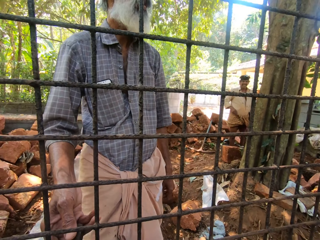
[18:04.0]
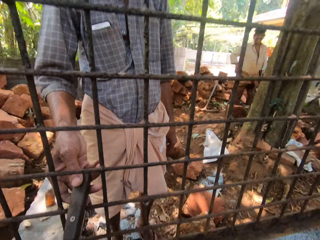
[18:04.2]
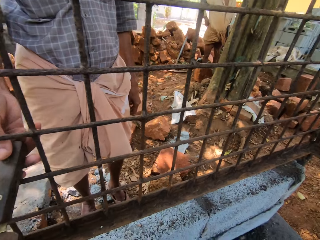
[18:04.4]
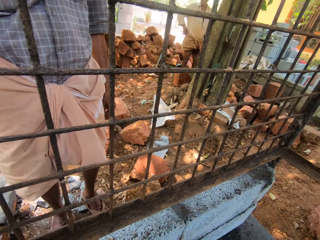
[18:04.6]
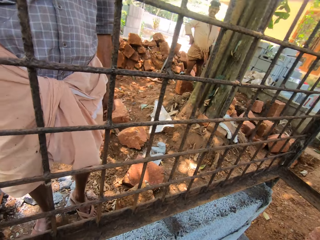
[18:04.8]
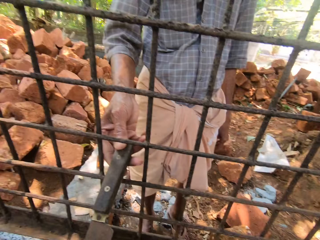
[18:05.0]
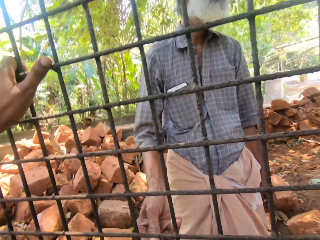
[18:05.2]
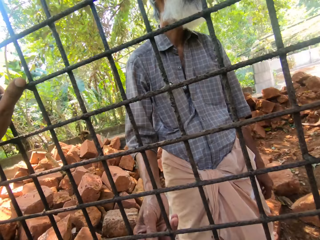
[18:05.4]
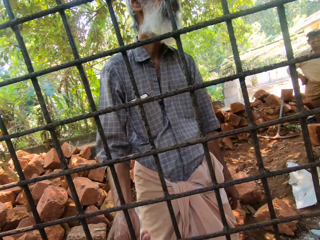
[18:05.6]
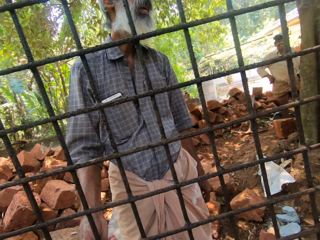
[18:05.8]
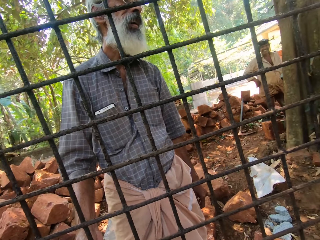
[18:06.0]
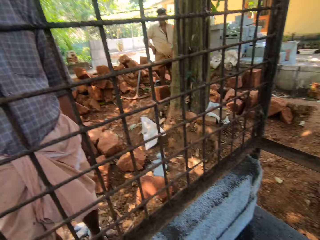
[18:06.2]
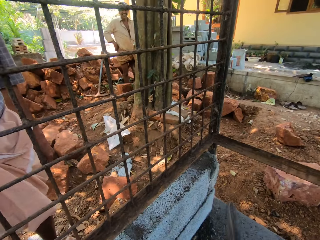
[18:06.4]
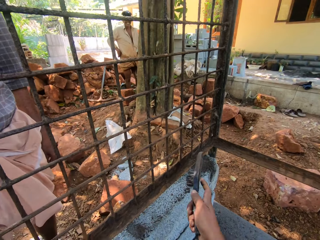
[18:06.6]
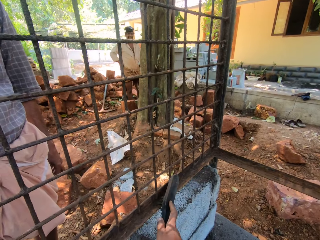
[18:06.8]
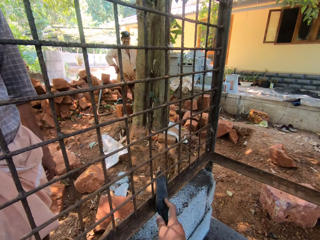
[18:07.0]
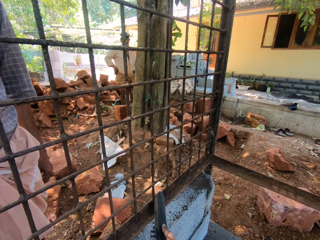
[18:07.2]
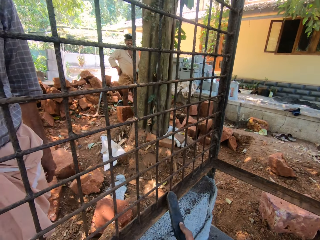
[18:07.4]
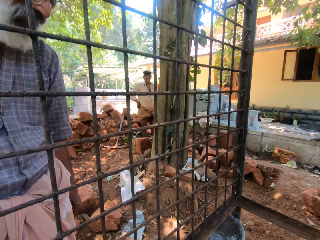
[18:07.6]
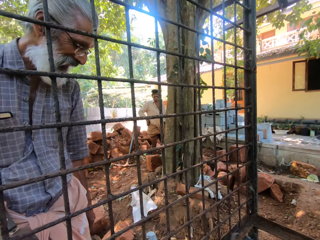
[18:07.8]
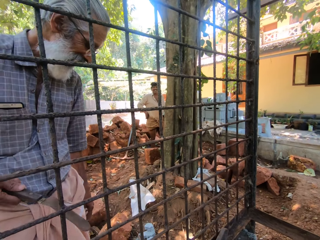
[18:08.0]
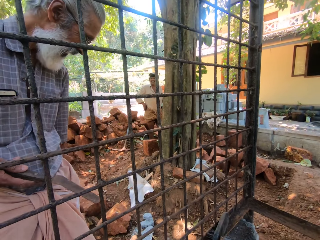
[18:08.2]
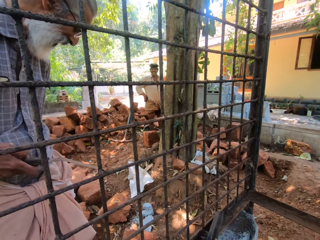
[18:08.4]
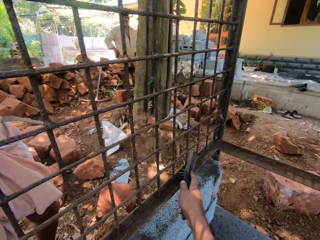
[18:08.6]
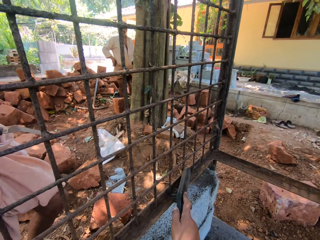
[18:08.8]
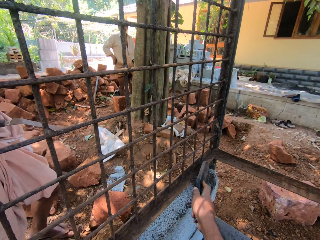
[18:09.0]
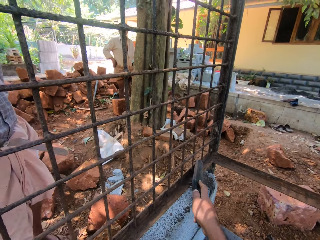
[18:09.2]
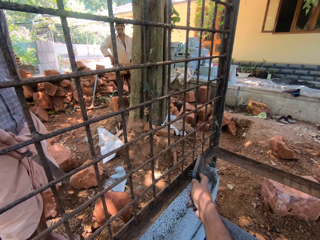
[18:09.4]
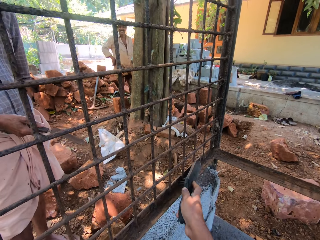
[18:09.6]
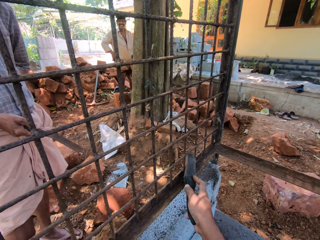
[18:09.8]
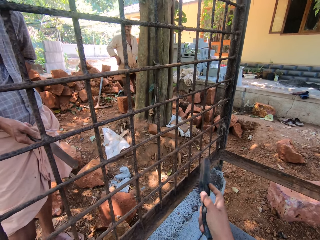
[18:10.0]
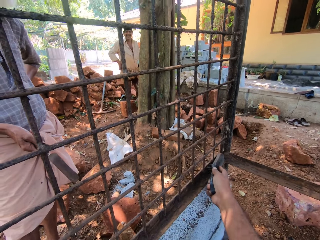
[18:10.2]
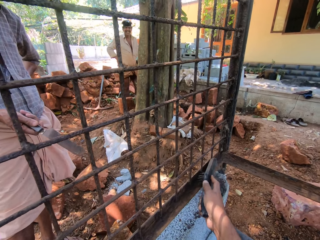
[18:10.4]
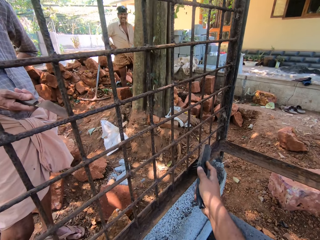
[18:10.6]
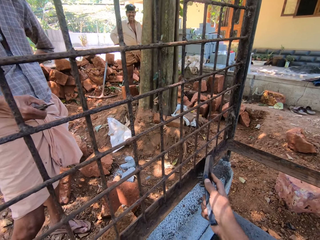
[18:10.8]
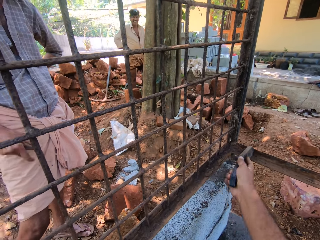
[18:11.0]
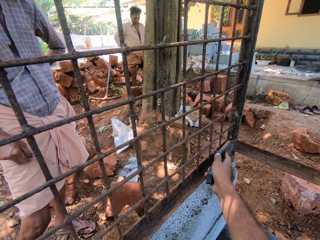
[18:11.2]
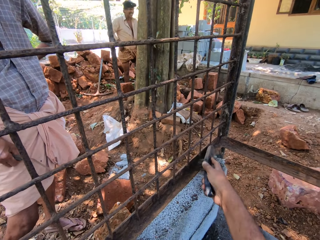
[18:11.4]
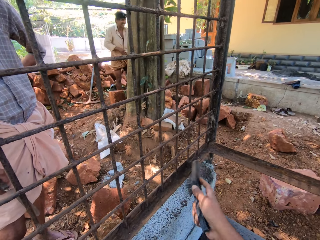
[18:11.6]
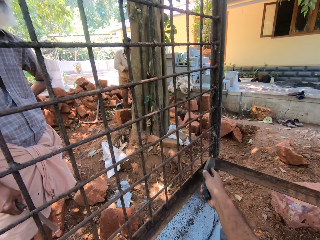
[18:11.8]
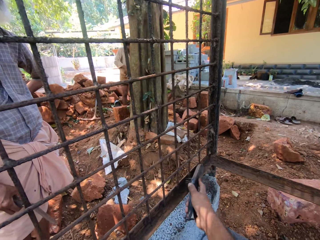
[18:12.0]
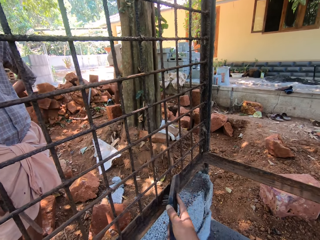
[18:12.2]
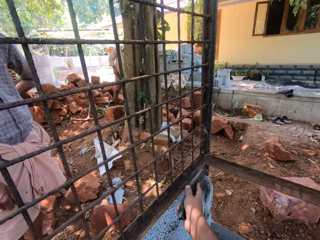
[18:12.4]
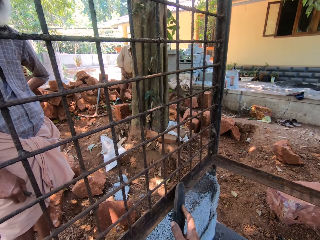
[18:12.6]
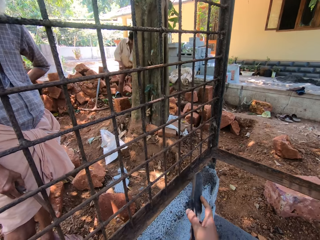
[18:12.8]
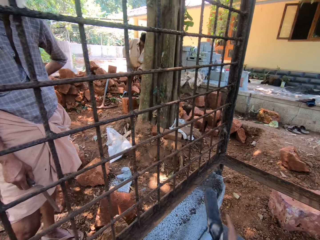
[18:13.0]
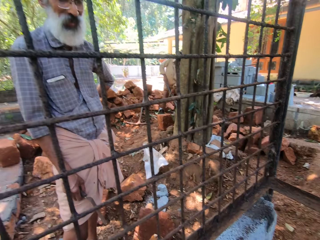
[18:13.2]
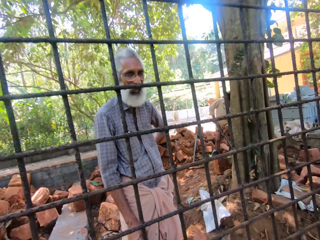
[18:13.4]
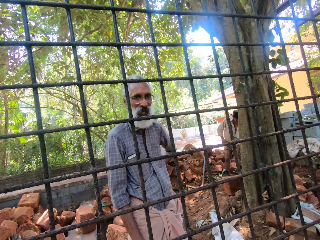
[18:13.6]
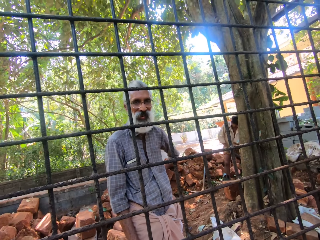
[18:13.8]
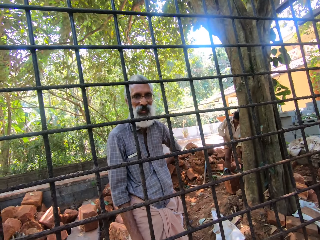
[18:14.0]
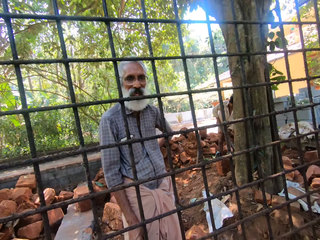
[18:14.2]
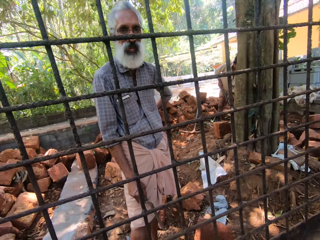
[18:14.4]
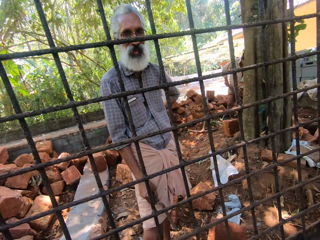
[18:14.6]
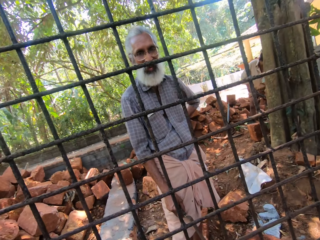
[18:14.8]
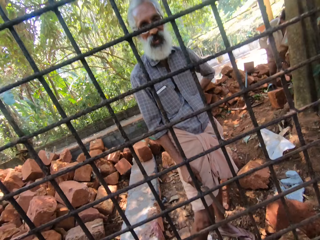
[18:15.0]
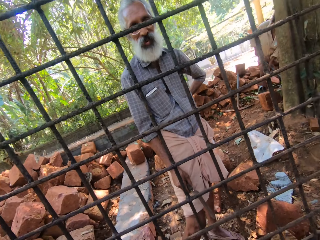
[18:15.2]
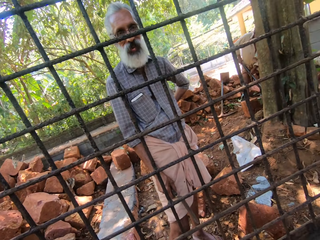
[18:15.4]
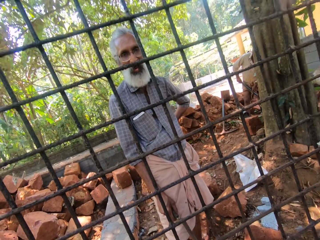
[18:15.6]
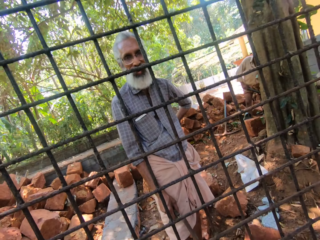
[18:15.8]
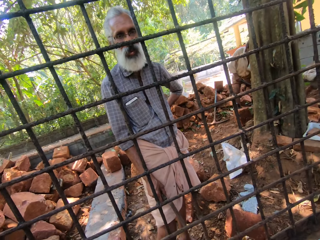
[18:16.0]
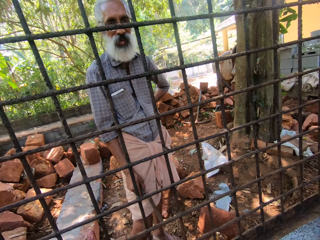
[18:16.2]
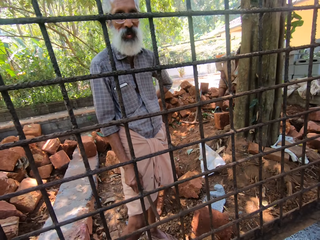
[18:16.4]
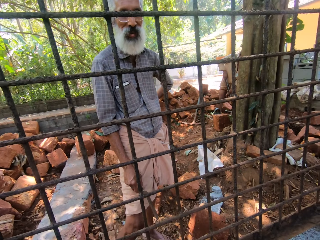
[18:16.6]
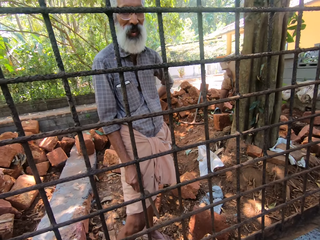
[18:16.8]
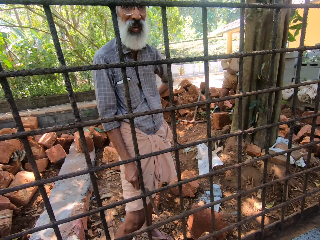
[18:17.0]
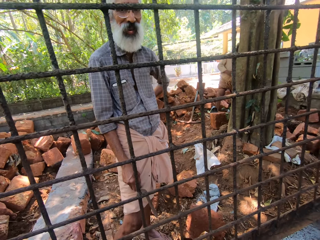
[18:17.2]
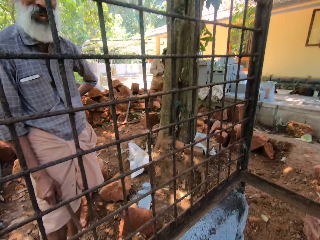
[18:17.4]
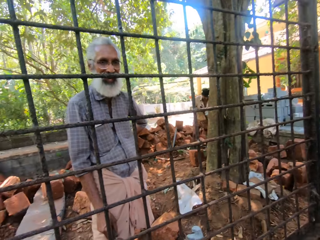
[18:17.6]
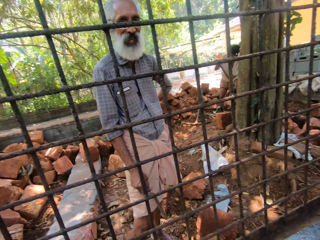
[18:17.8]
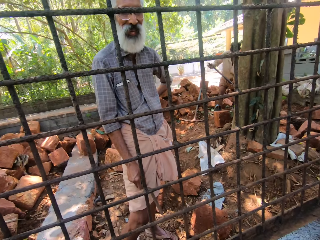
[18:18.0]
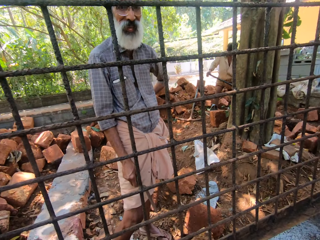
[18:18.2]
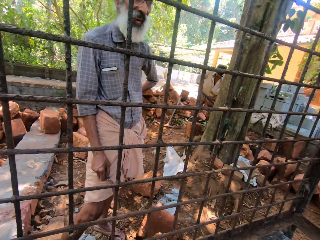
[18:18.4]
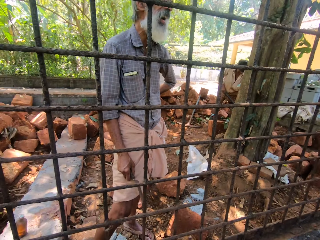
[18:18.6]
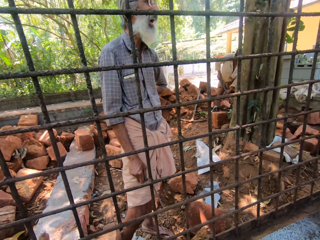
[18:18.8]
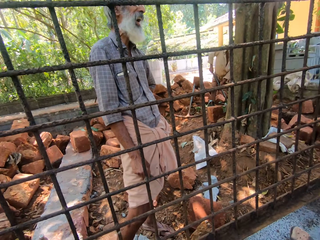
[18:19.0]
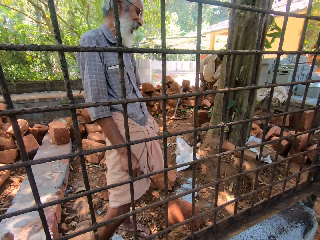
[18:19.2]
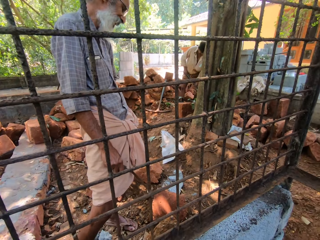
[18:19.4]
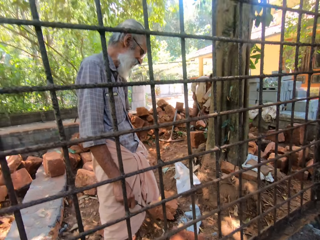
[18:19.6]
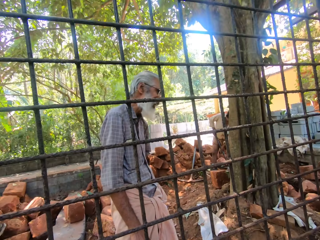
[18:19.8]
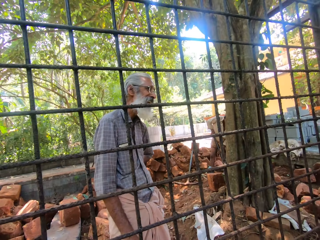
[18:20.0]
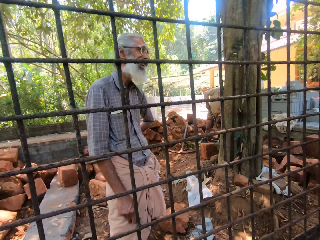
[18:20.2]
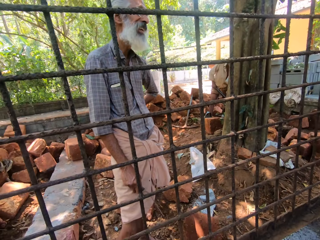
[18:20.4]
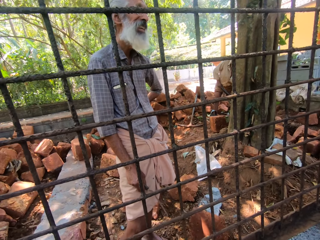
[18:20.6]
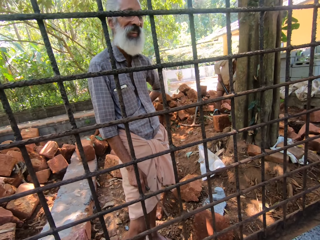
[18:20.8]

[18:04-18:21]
The camera wearer holds the metal frame with the left hand. They clean the cage with the hand broom. A man talks to the camera wearer and another man. The other man adjusts his position. The camera wearer looks ahead. They clean the cage with the hand broom. They look ahead. They talk to the other man.

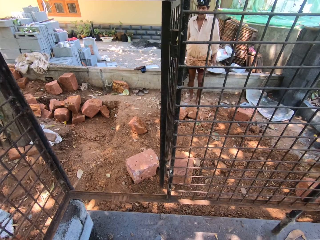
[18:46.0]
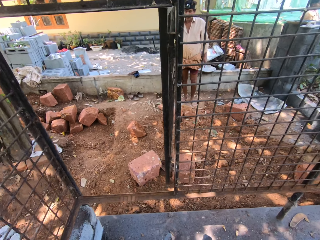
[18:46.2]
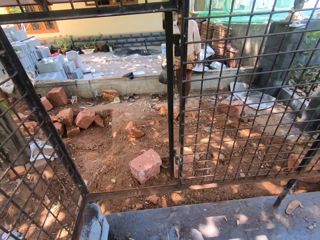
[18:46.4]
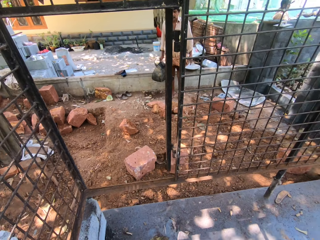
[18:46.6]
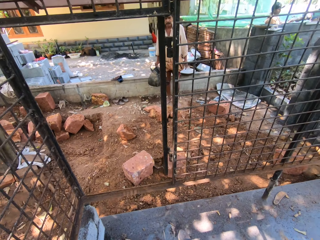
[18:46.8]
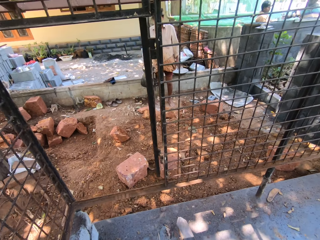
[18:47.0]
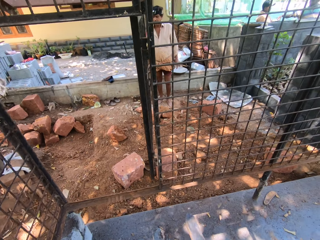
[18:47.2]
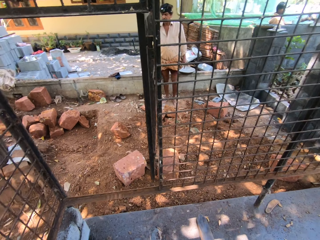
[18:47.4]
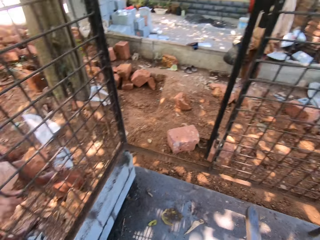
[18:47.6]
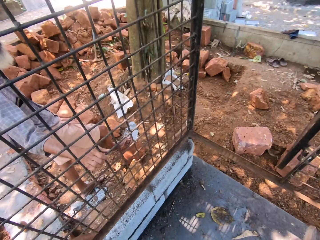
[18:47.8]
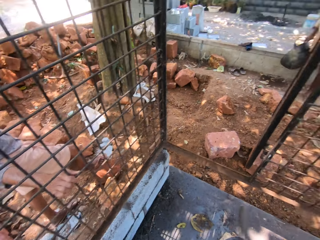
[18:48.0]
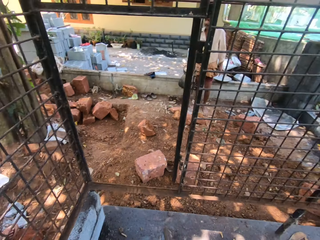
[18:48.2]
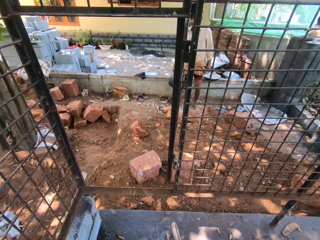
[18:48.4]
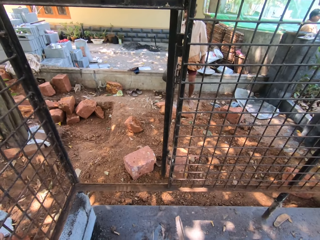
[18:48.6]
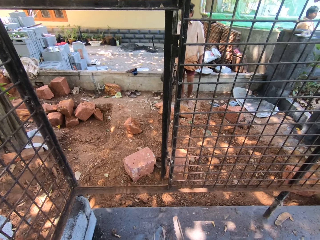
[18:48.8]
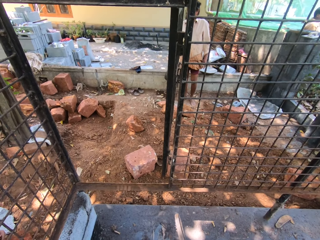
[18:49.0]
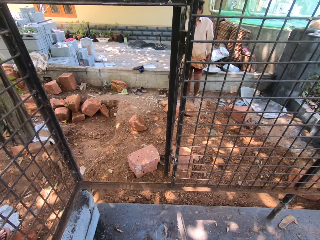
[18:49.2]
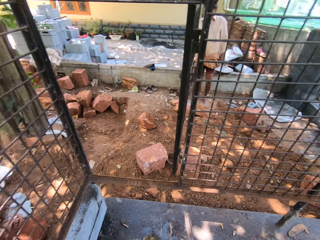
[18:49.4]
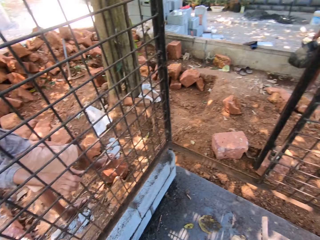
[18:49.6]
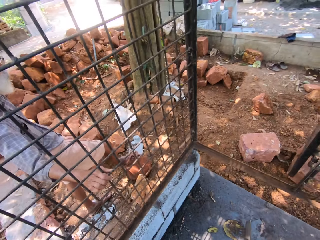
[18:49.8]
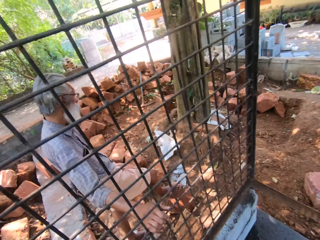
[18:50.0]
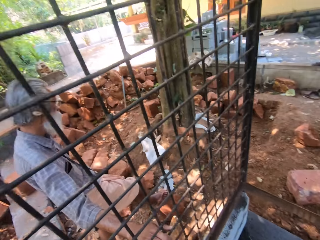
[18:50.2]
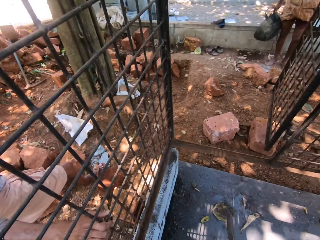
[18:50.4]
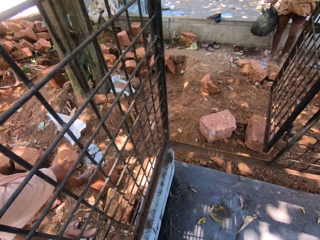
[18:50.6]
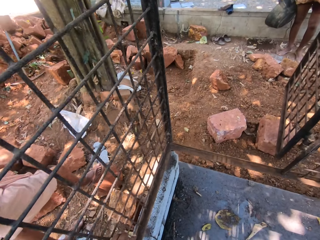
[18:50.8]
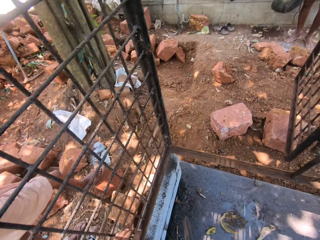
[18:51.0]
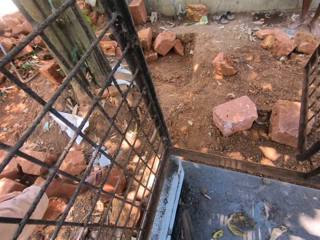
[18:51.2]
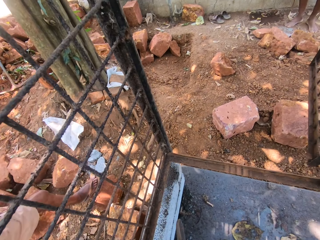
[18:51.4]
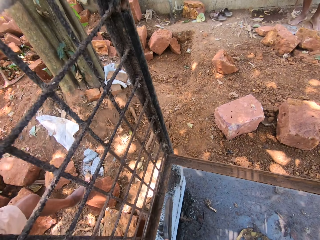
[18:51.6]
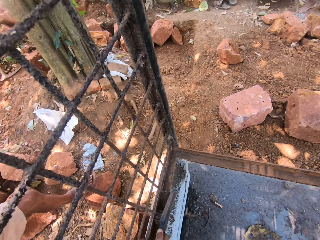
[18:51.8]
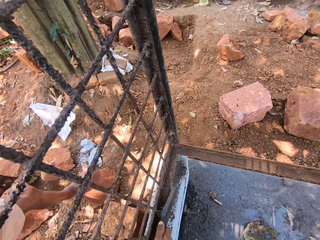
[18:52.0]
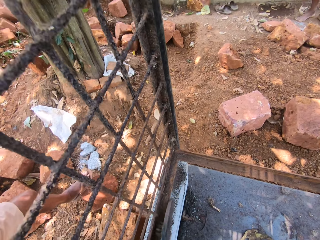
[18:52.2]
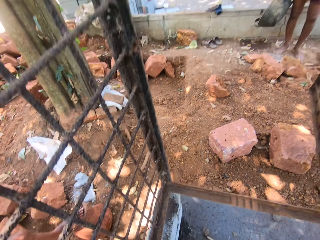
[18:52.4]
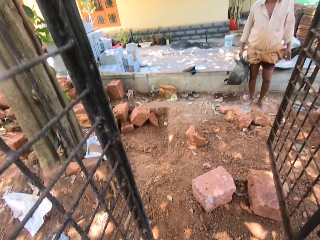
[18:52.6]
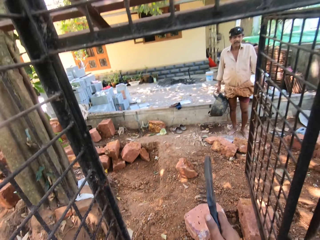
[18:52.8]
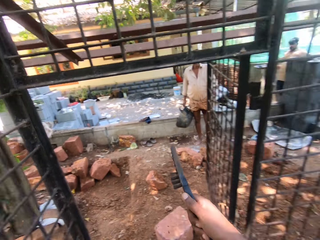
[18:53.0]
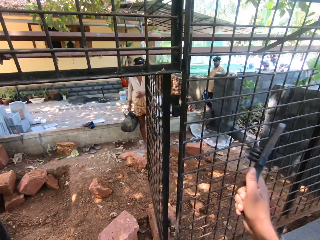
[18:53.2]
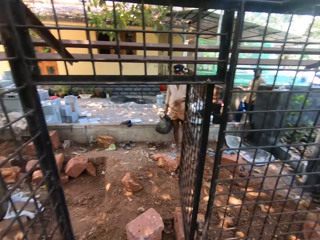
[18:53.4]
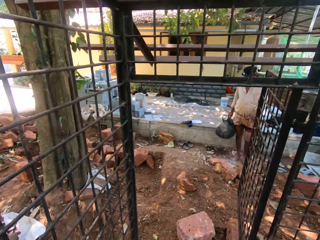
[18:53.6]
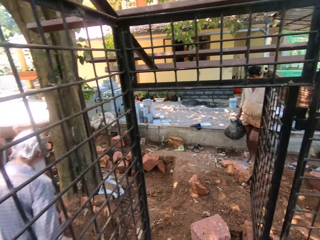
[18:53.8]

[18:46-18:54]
The camera wearer looks around. He interacts with a man. He scratches the grilled window. He interacts with the man. He raises his hand. He interacts with the man.
